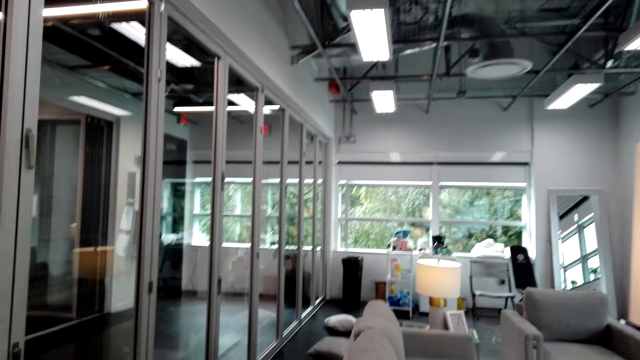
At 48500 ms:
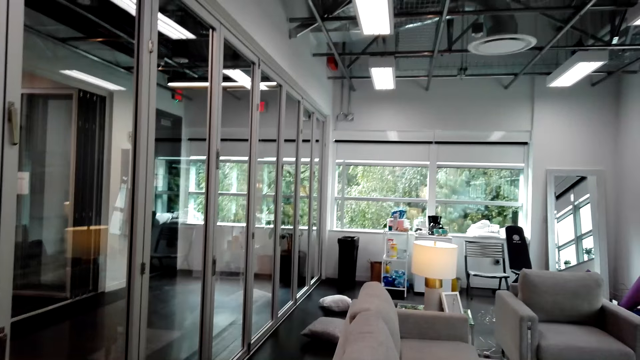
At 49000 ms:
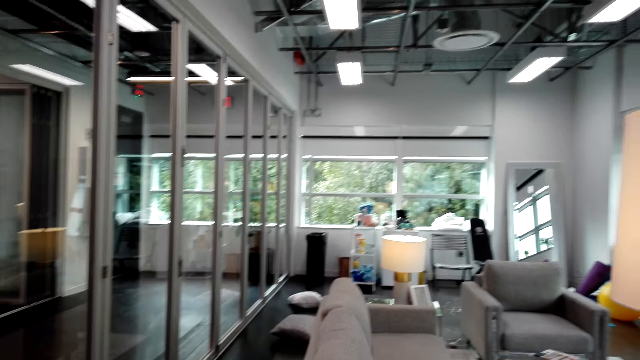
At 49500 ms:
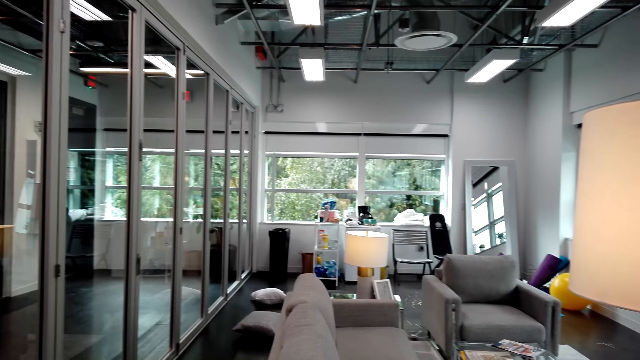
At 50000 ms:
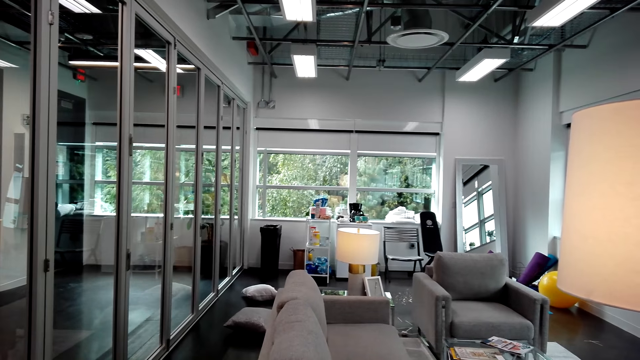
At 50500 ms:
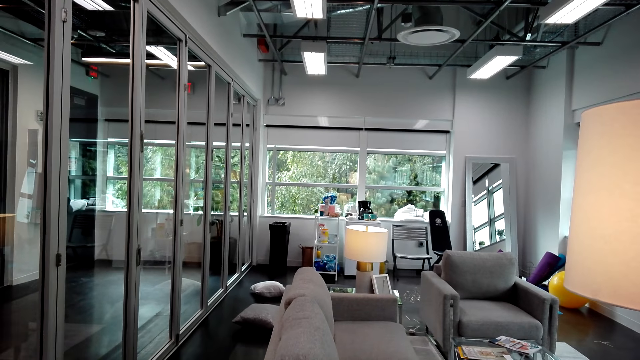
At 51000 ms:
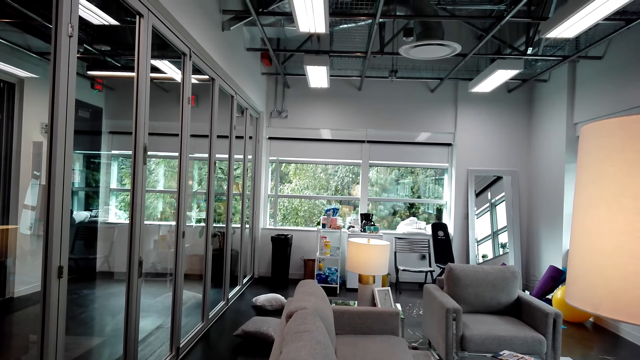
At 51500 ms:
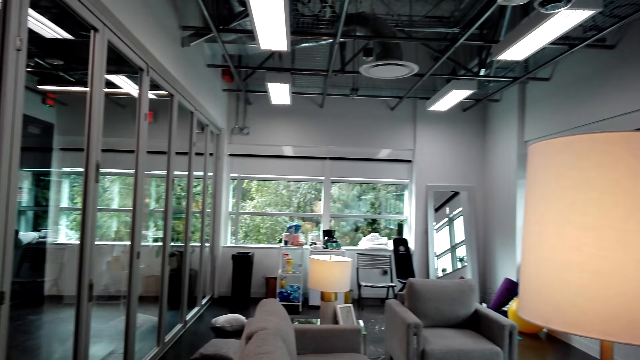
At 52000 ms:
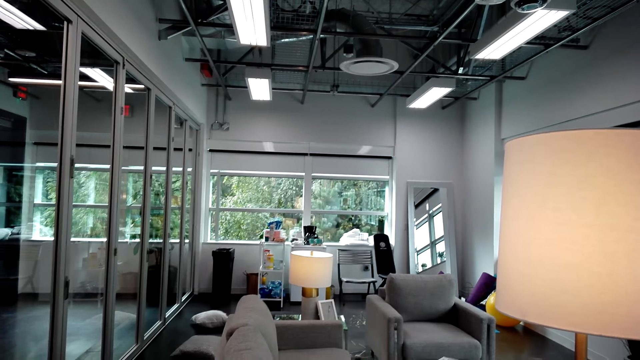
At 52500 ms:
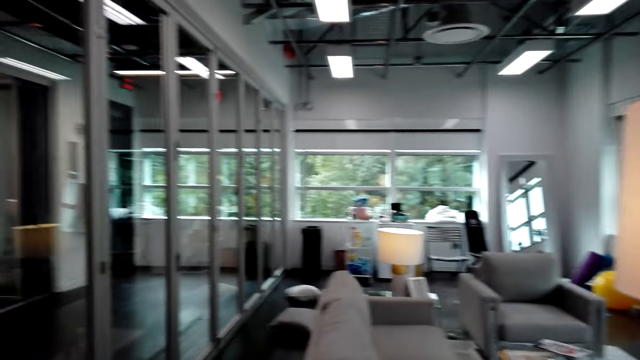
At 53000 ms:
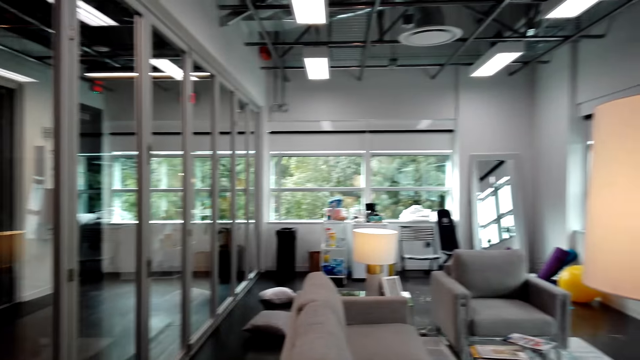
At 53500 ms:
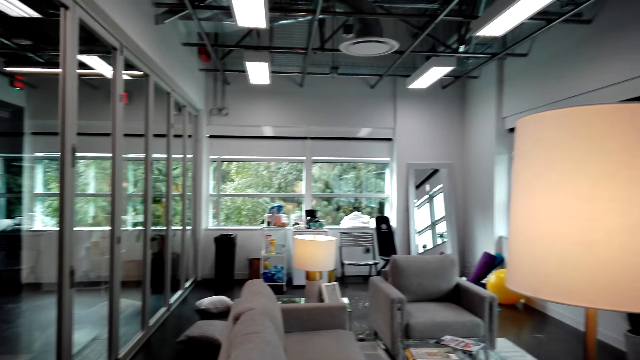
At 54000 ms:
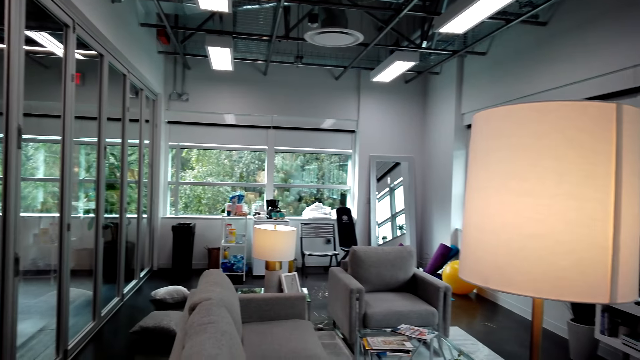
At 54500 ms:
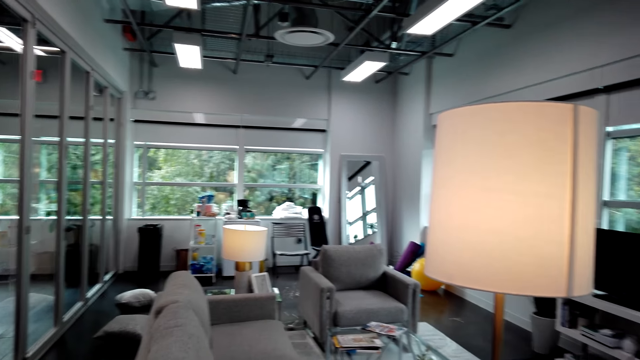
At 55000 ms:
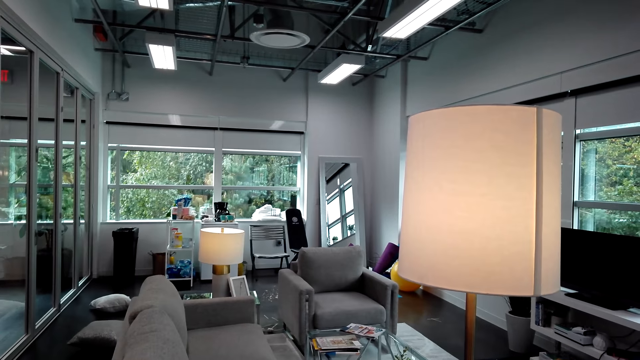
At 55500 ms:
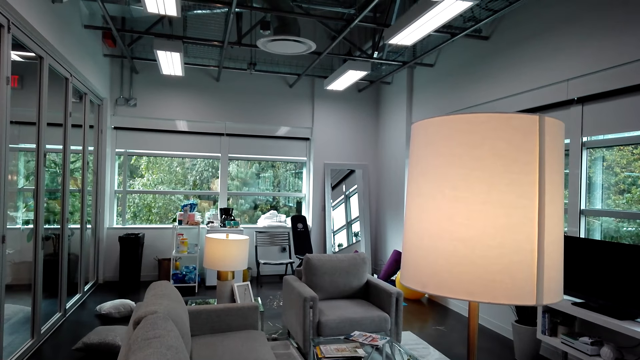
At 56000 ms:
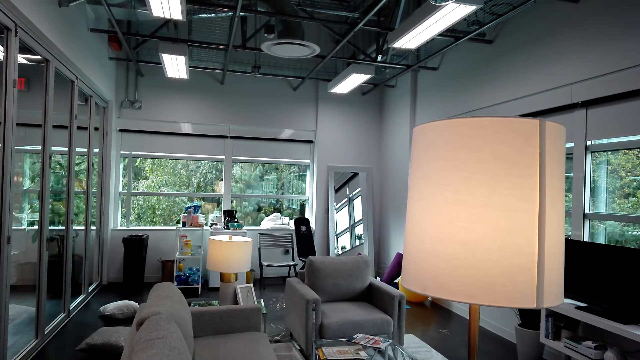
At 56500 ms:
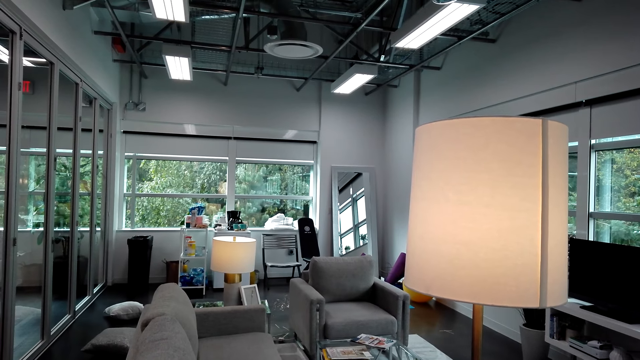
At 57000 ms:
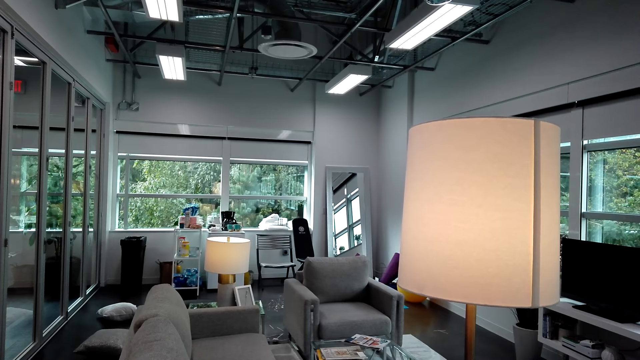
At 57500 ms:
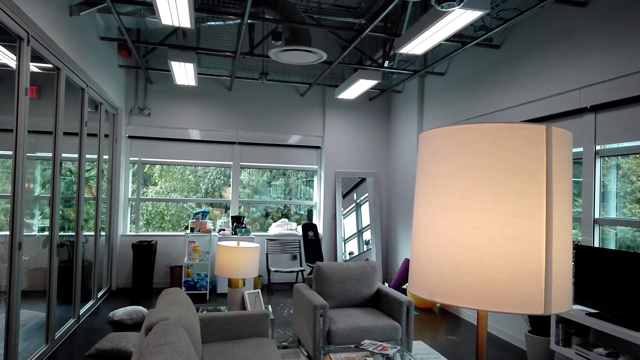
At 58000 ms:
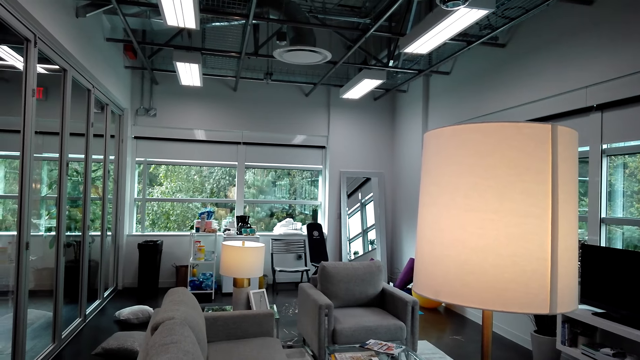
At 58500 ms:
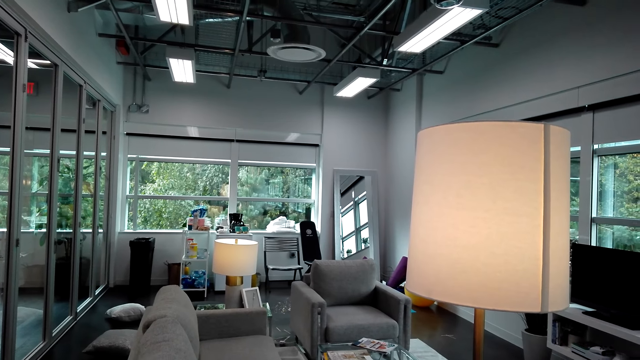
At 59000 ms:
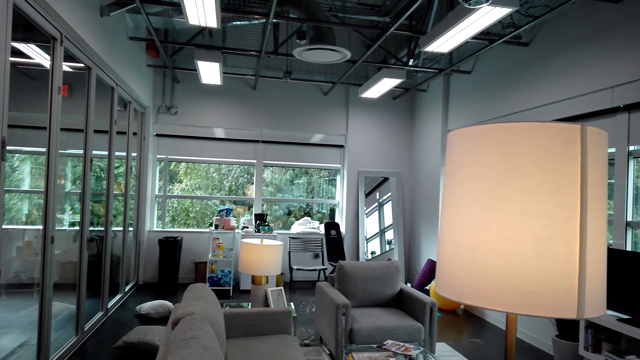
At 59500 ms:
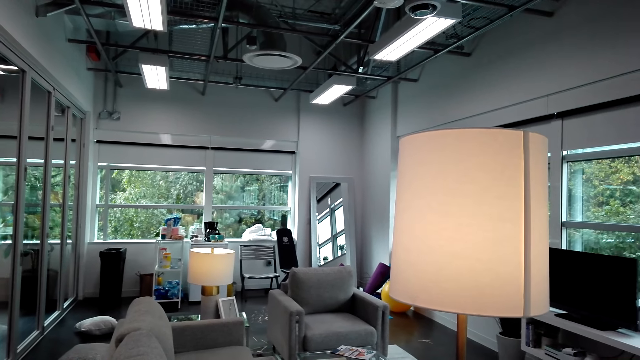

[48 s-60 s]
The camera wearer looks around.

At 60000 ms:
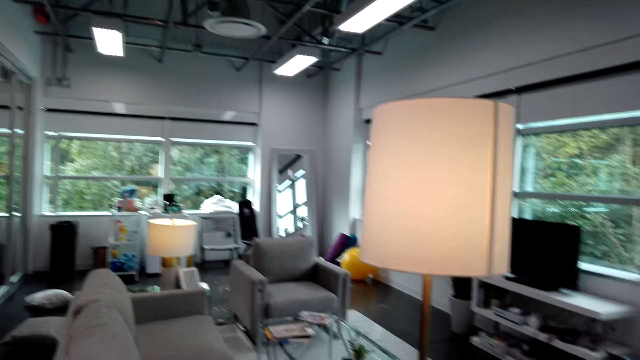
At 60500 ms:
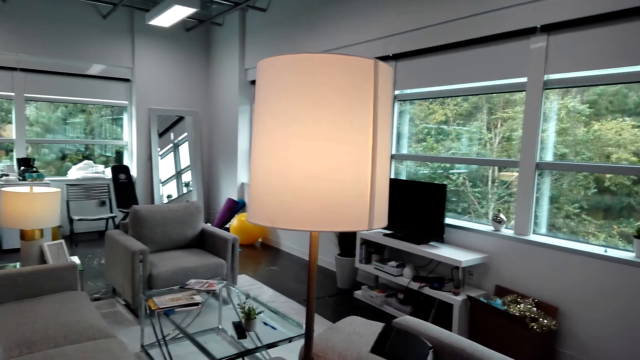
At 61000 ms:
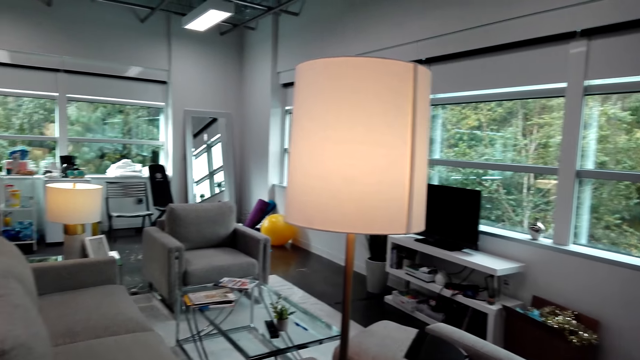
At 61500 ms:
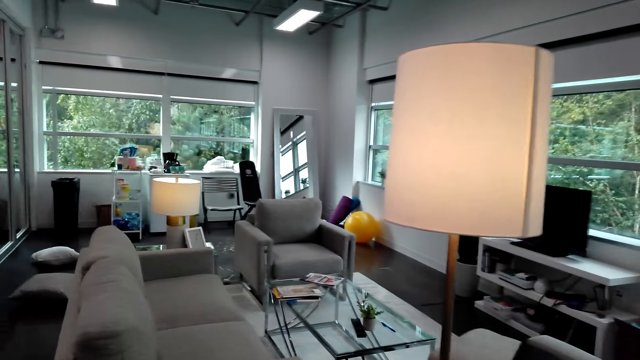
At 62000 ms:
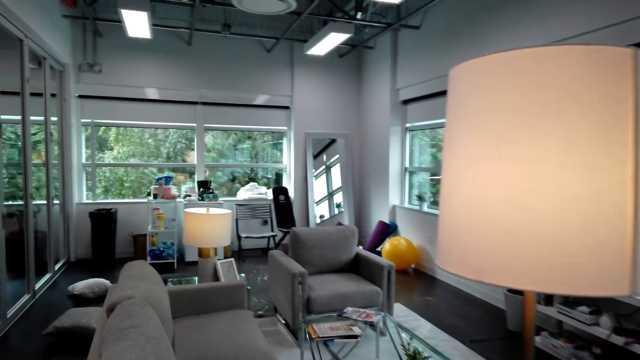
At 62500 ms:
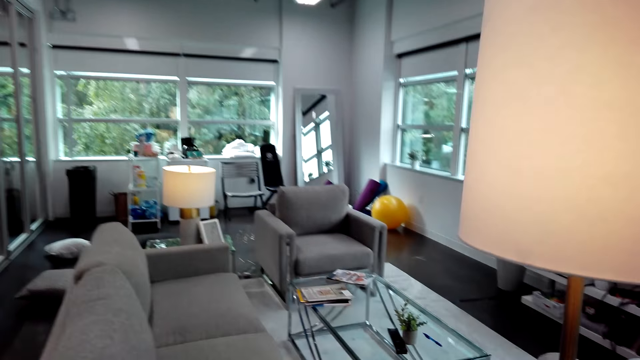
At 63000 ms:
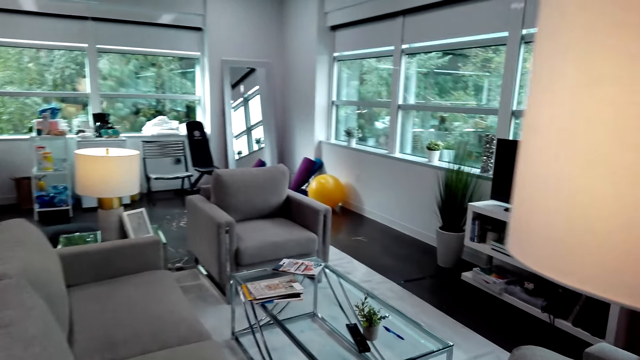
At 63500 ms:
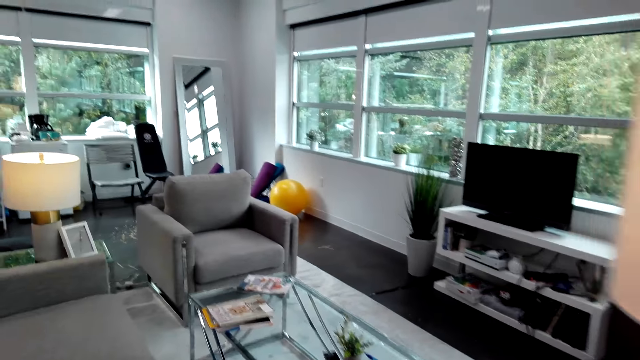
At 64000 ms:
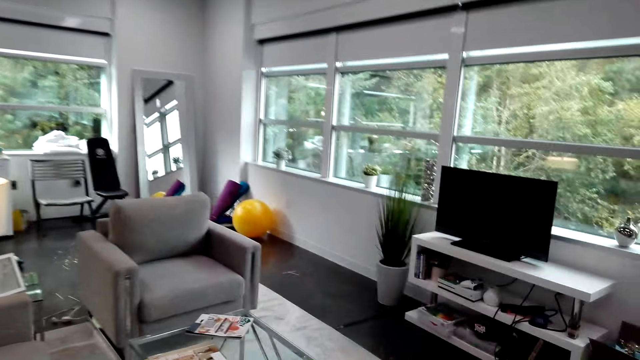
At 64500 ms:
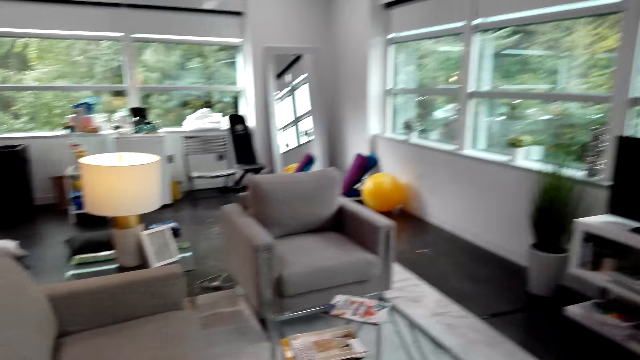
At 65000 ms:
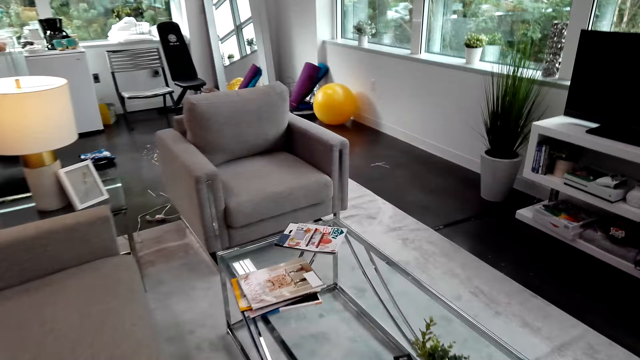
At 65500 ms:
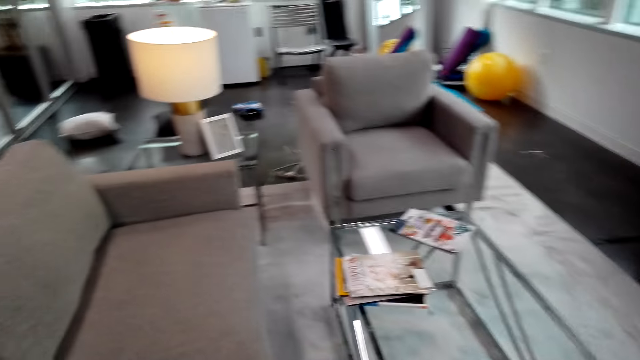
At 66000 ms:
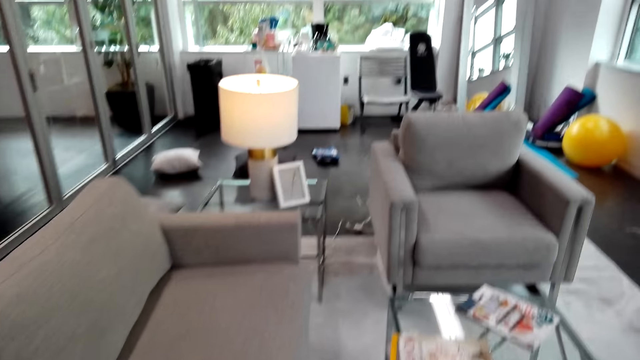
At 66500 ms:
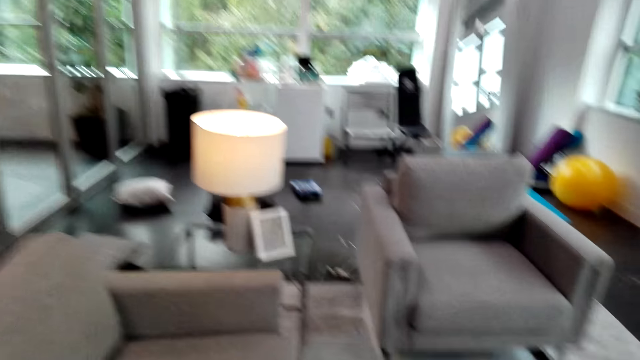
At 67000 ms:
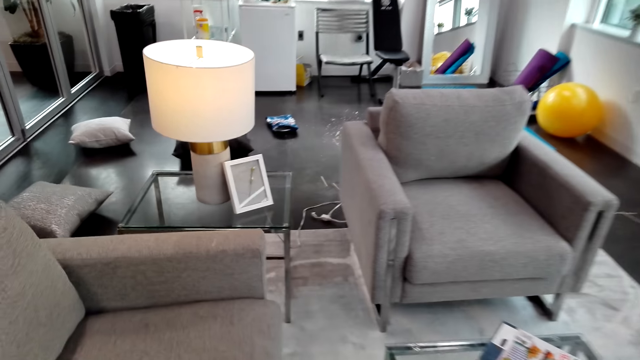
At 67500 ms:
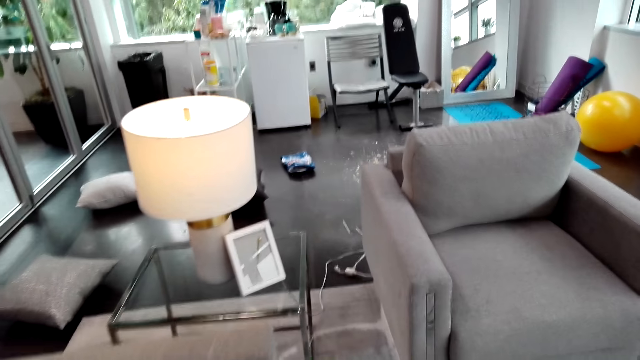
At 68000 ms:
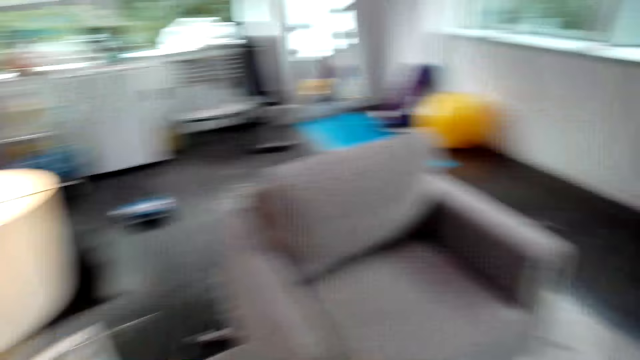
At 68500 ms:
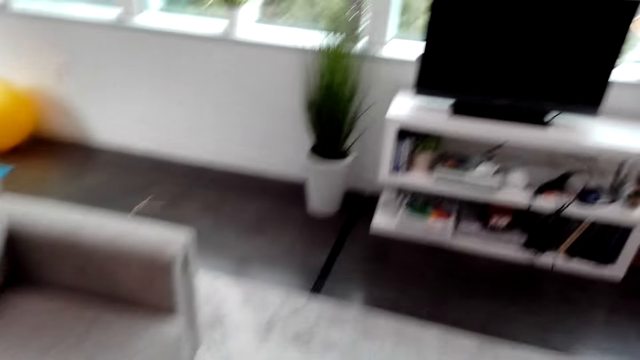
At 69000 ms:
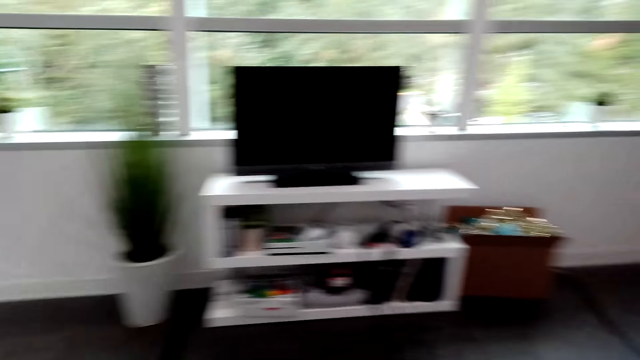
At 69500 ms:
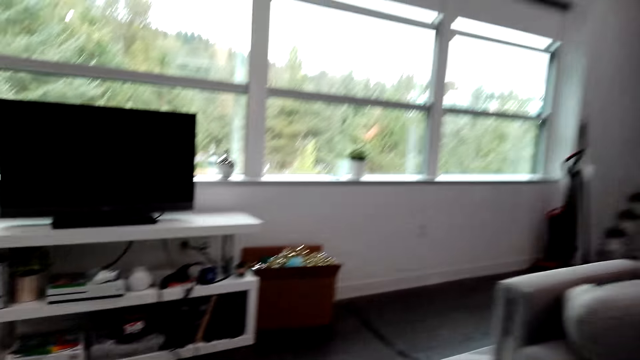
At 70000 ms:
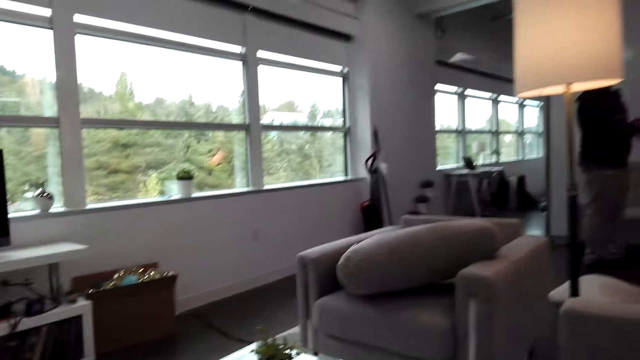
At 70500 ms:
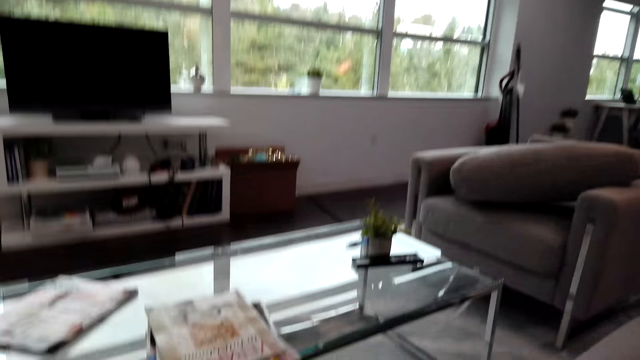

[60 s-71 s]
The camera wearer walks on the floor. They sit on the couch.
